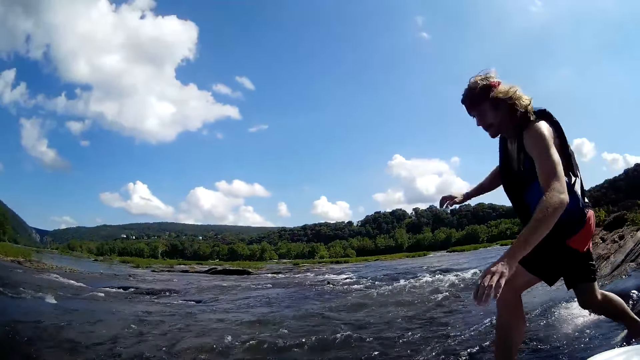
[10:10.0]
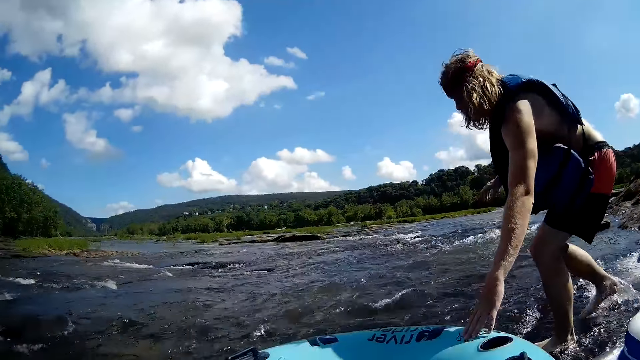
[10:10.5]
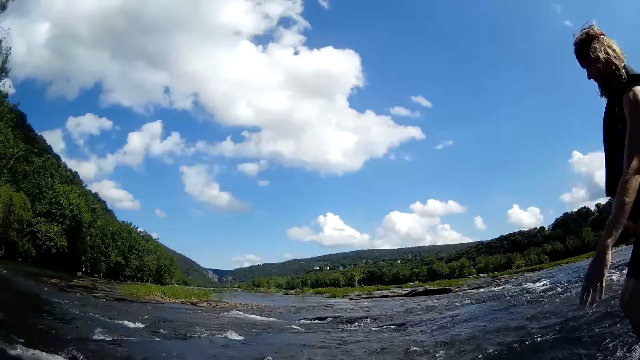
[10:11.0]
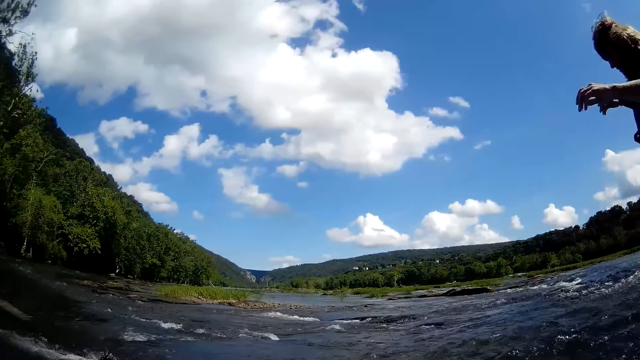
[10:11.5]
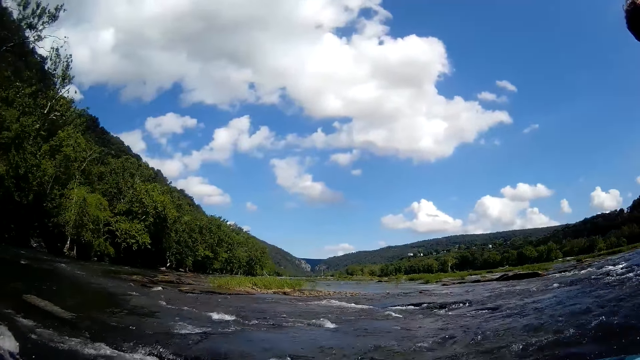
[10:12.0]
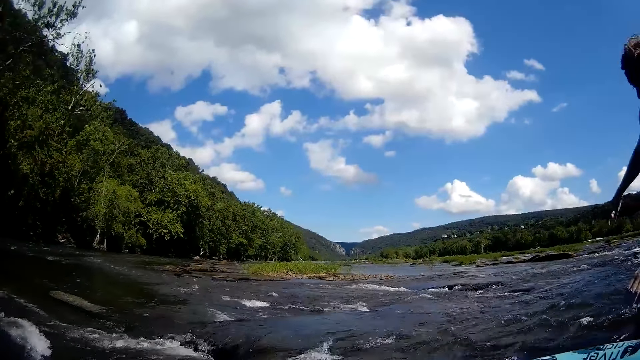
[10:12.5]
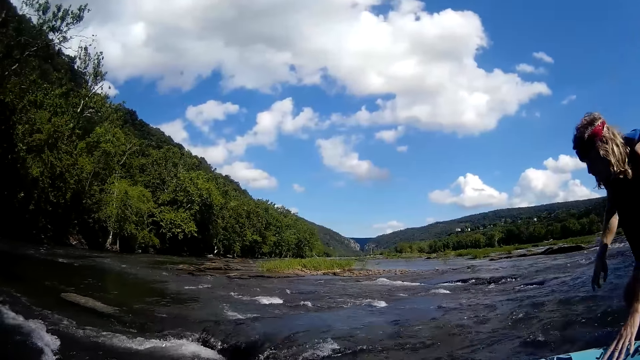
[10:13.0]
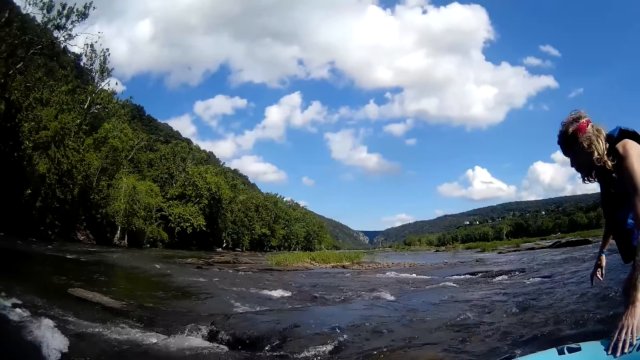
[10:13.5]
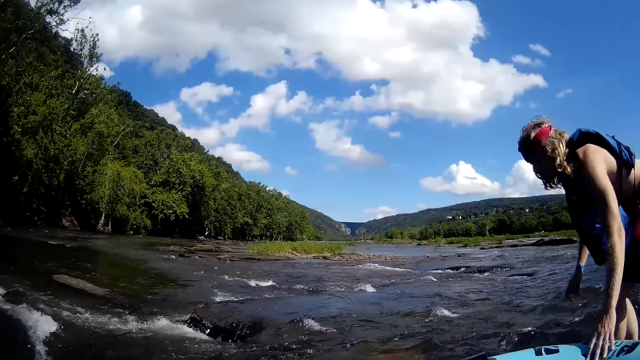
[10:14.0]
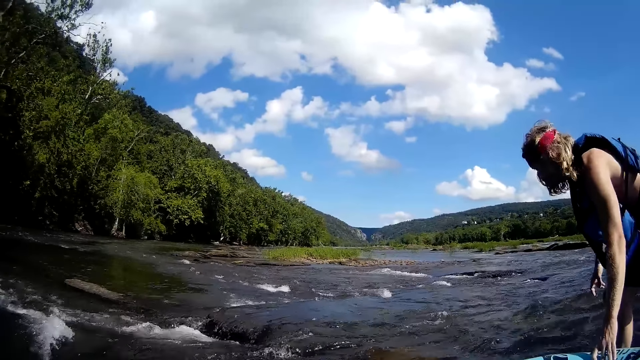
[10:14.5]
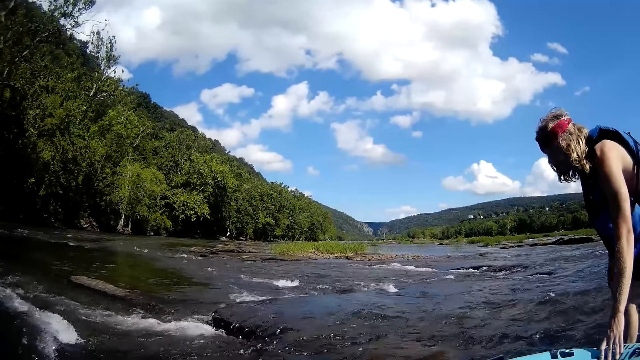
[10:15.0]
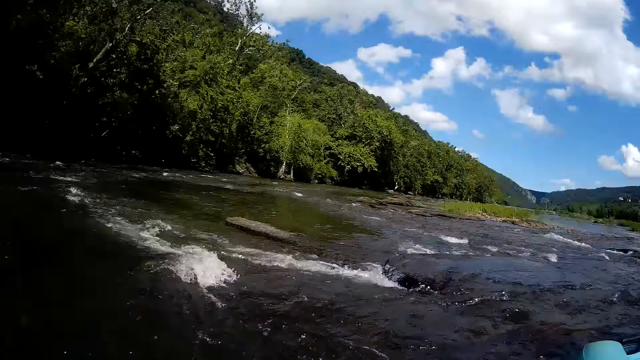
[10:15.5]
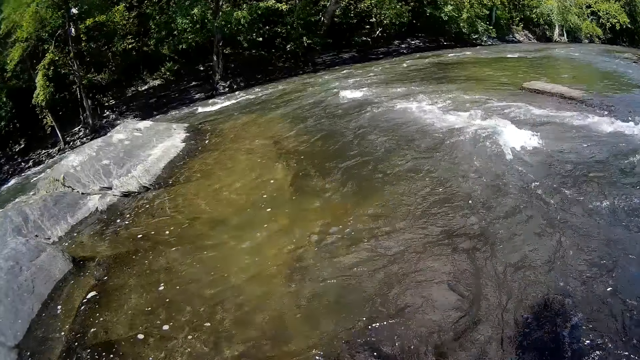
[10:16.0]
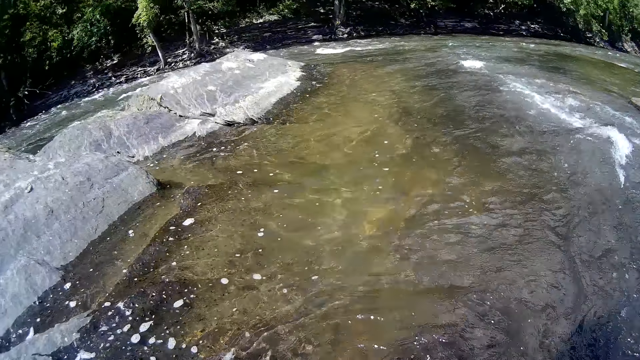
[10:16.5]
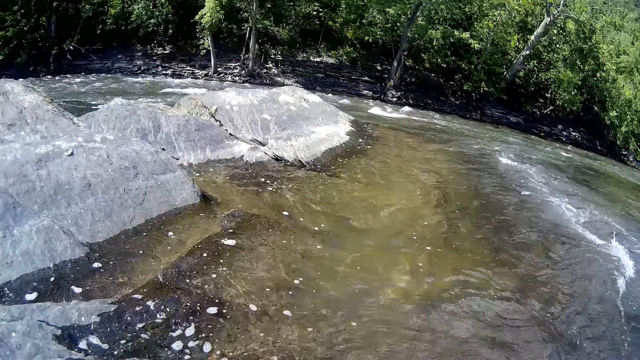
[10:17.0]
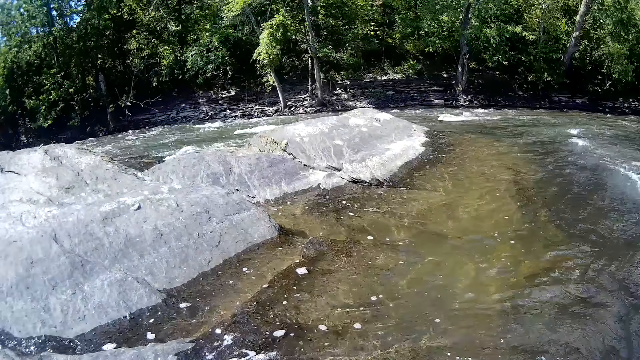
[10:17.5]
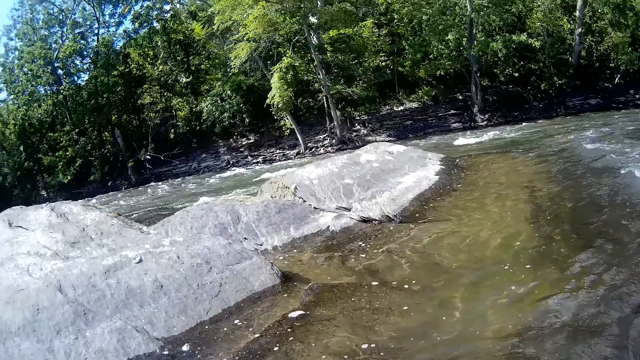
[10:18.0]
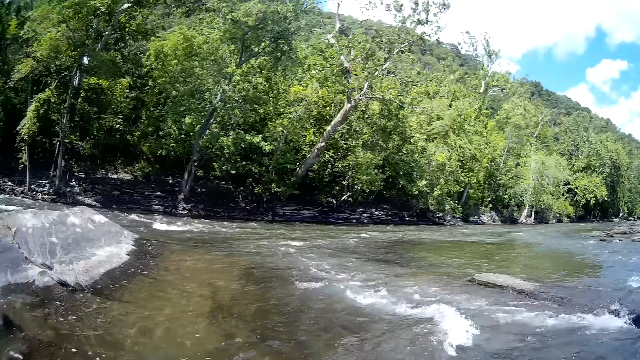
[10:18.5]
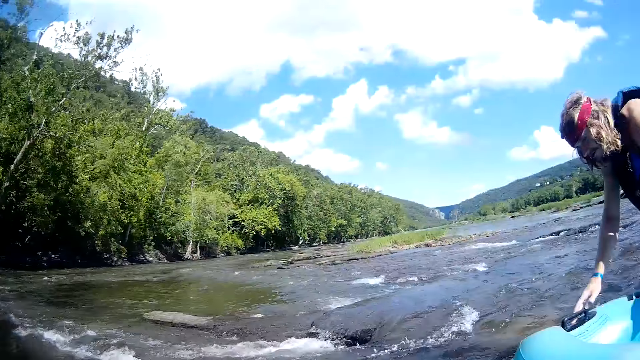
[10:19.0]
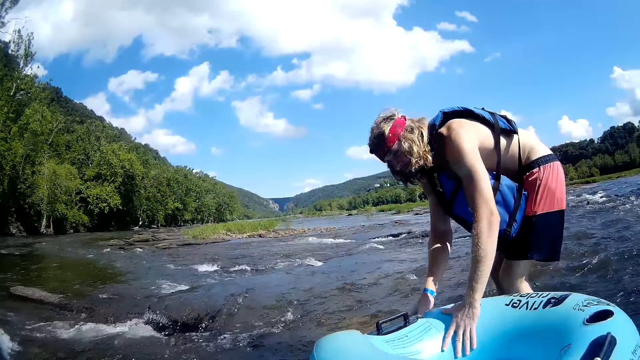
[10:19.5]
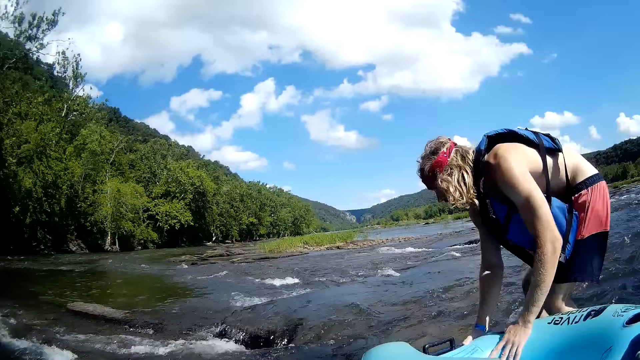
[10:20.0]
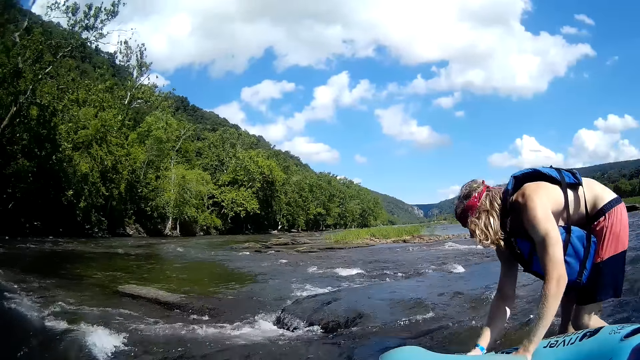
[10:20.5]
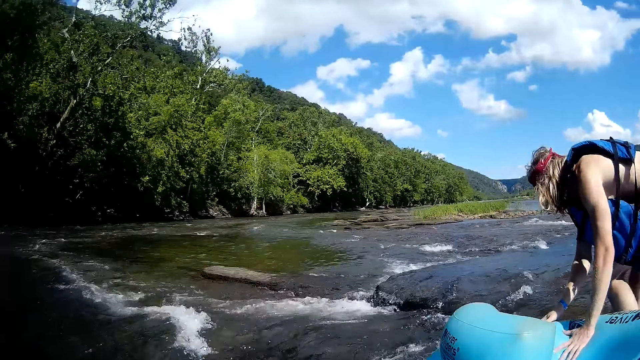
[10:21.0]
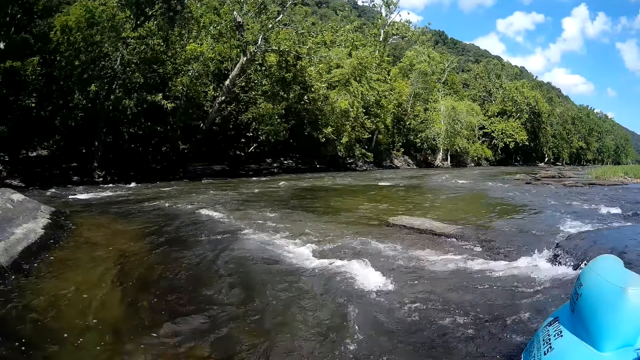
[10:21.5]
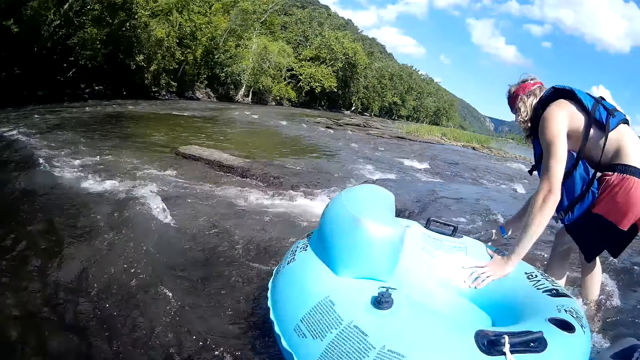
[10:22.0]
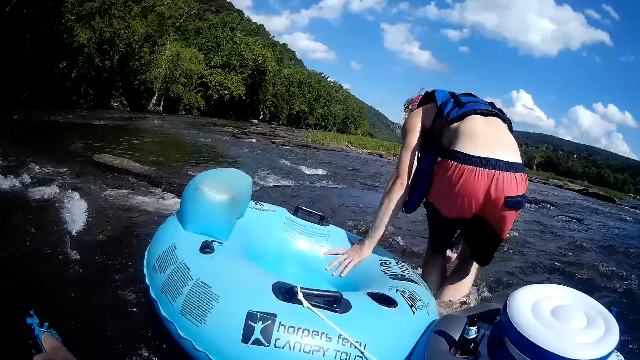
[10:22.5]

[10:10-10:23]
A man walks in the river. He holds a swimming ring with a hand. The camera wearer looks at the river. The man pushes the tube along the stream. He holds the swimming ring with hands, moves the swimming ring with hands.

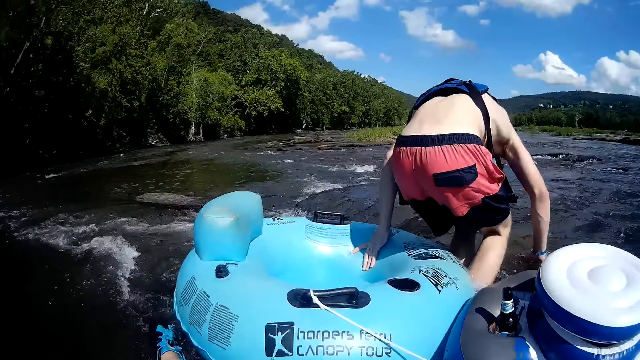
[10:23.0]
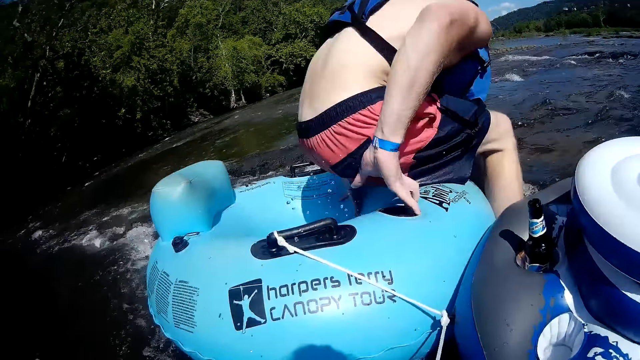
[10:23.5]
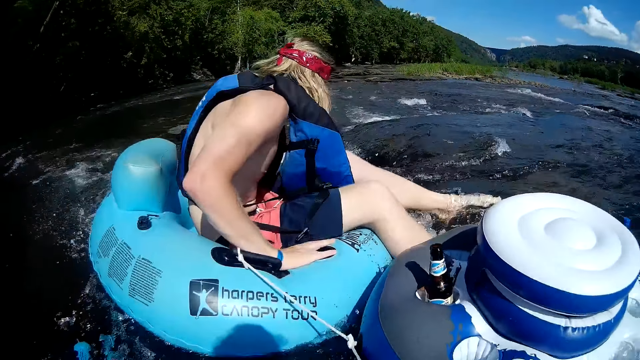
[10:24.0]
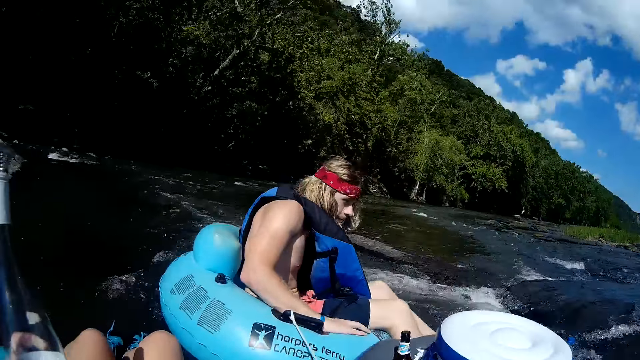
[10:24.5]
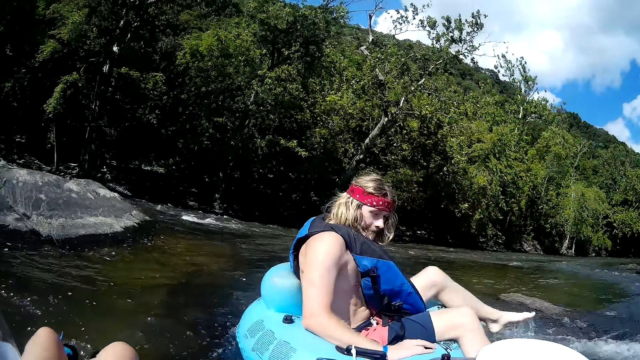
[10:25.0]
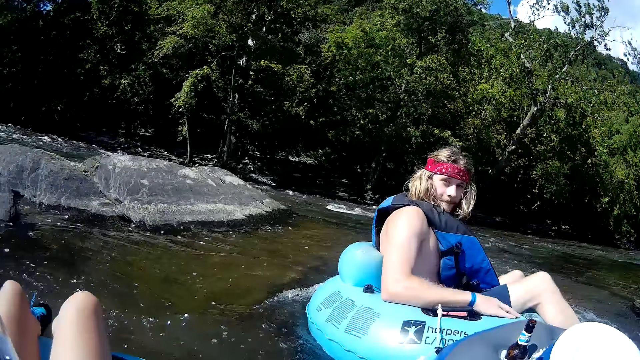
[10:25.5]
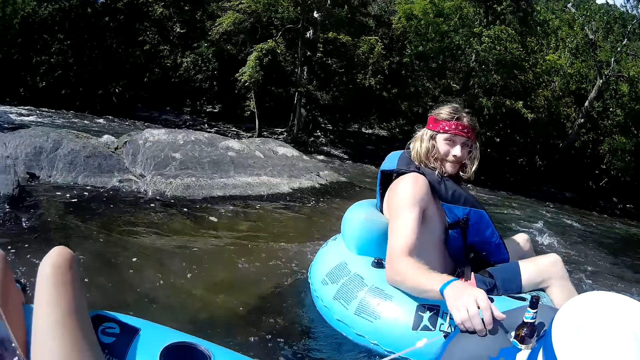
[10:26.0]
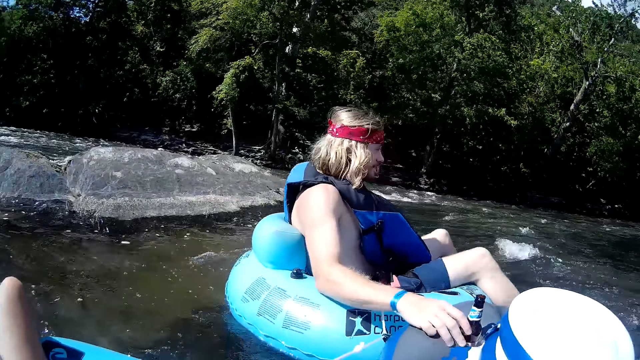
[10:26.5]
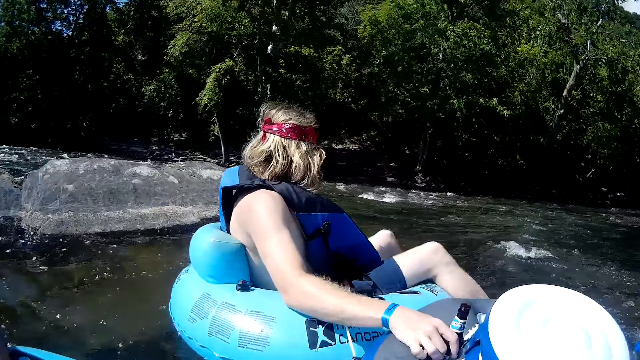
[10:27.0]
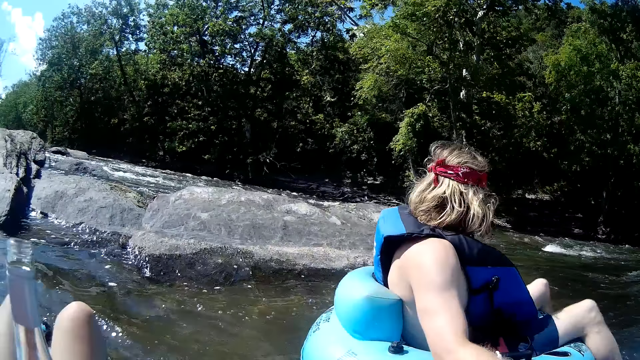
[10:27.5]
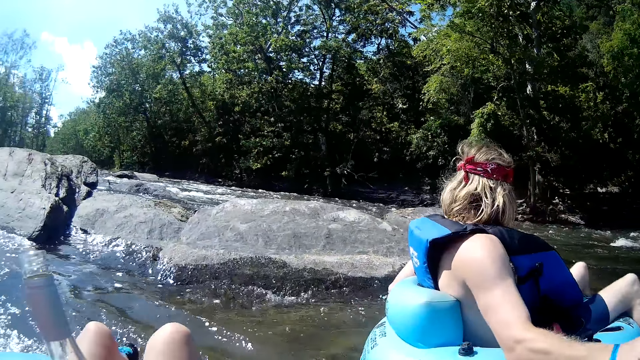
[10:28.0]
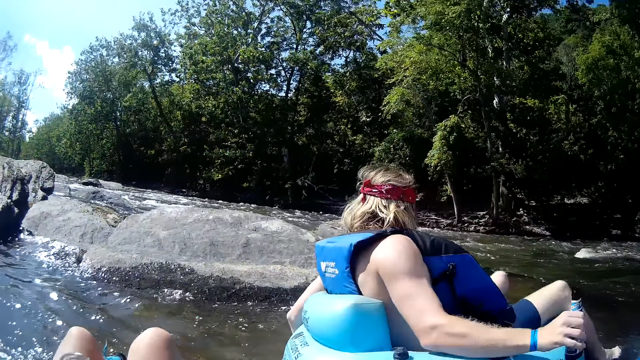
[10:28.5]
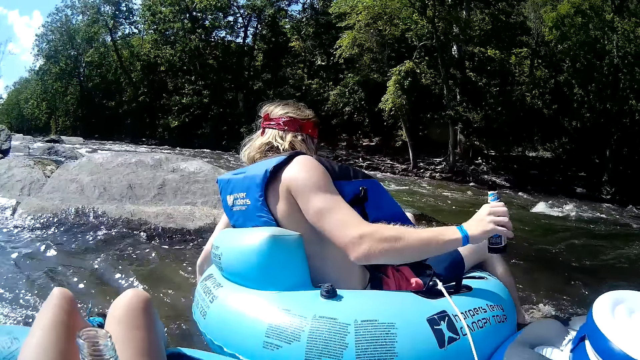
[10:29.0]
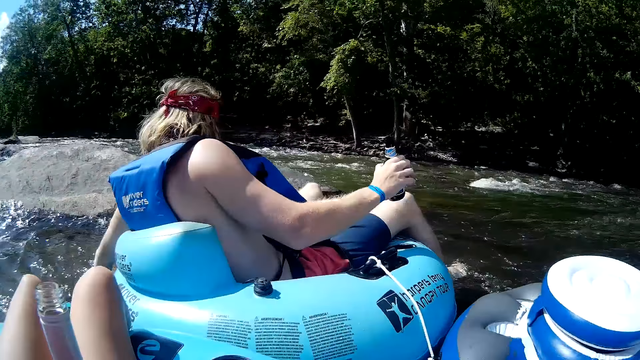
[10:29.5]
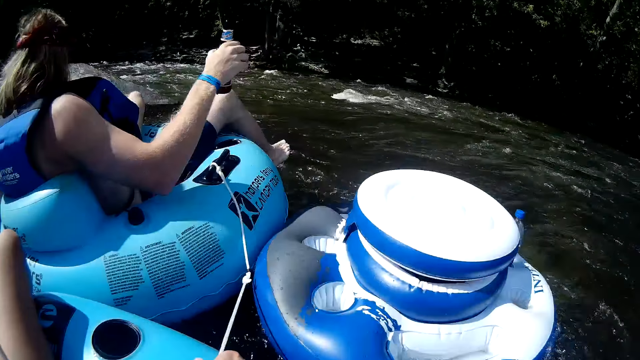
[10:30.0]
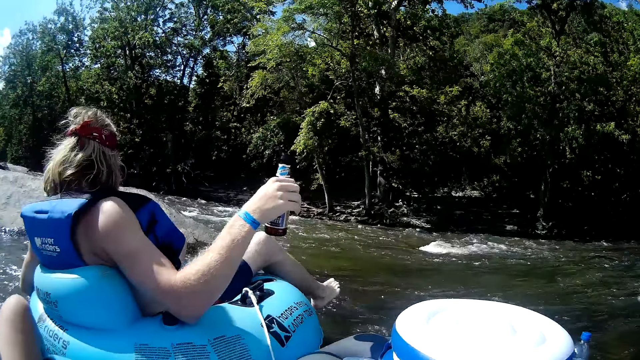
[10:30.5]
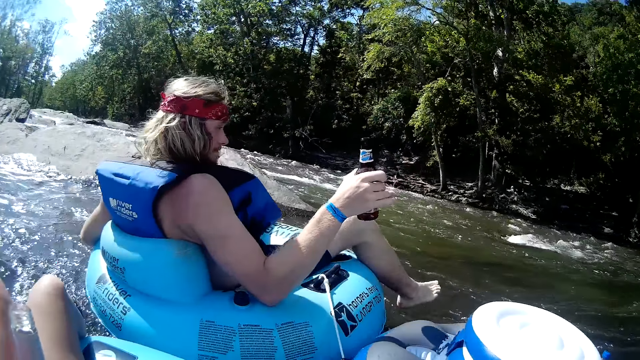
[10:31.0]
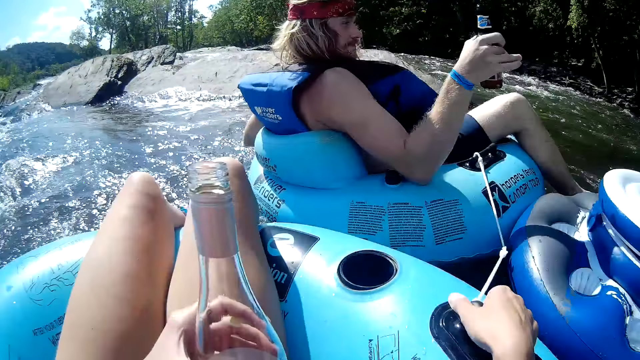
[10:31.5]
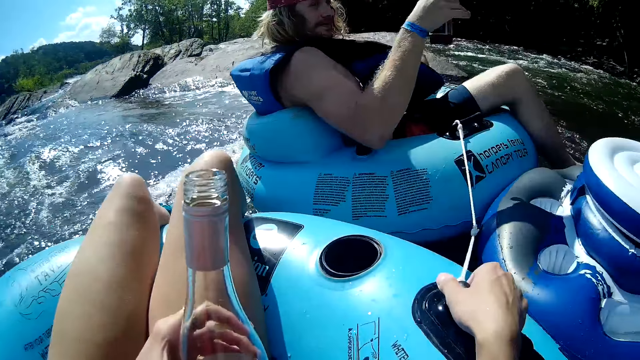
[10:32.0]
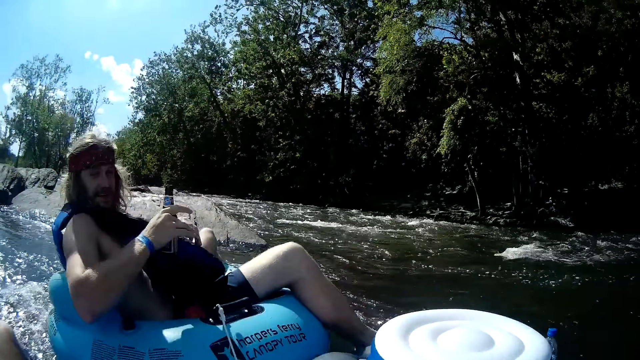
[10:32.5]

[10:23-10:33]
A man gets on the tube. He sits on a swimming ring. The camera wearer converses with the man on the stream. The man picks up a beer bottle from a tube with his right hand. The camera wearer picks up a bottle. They hold the bottle. They float on a swimming ring. The man floats on a swimming ring.
